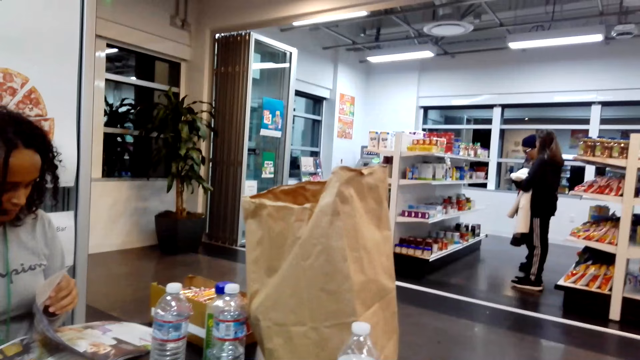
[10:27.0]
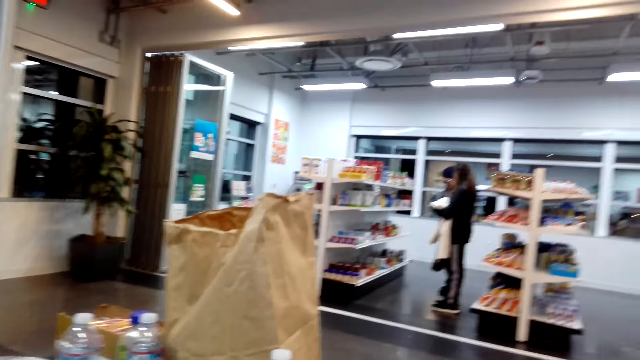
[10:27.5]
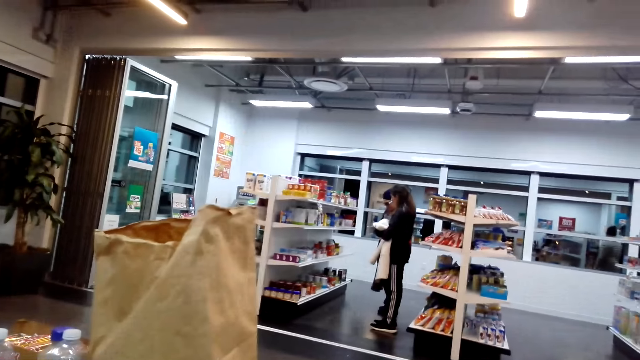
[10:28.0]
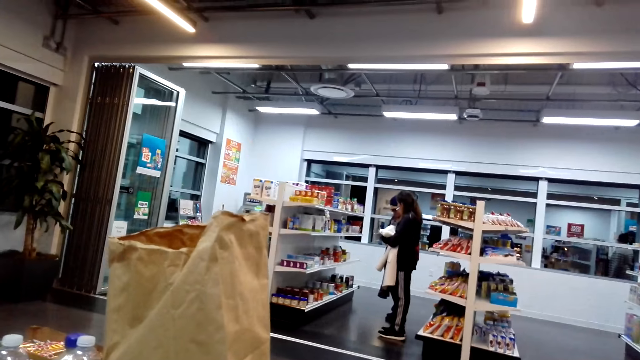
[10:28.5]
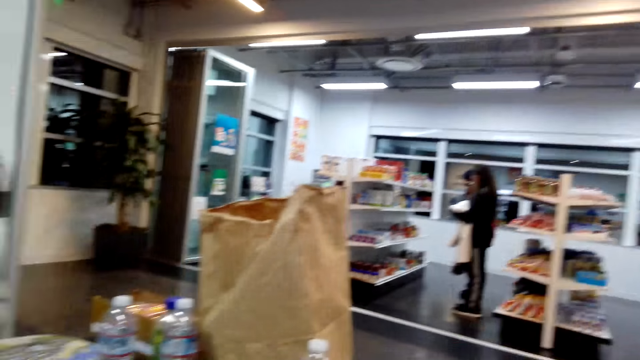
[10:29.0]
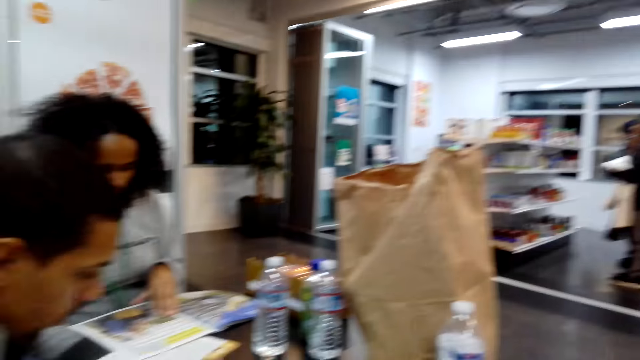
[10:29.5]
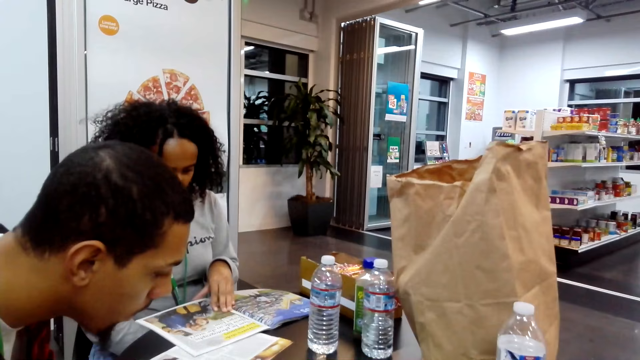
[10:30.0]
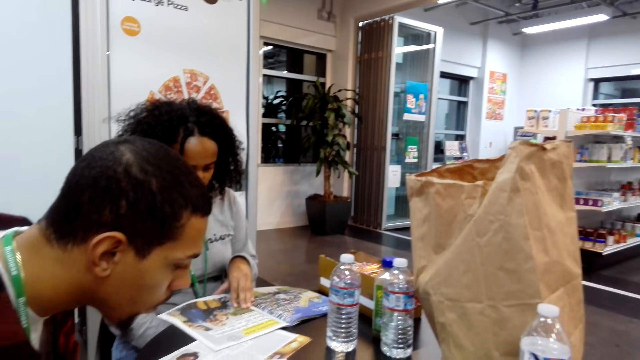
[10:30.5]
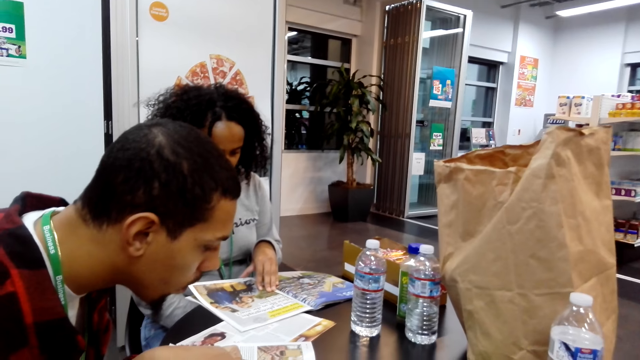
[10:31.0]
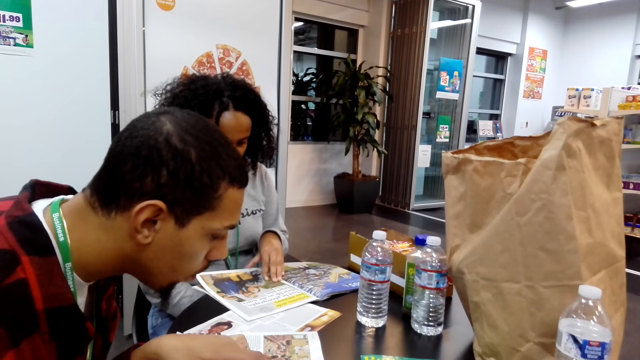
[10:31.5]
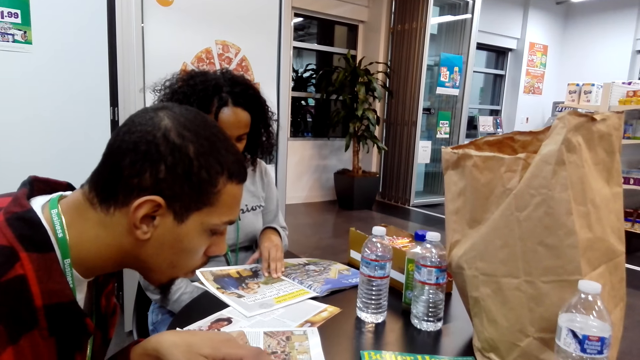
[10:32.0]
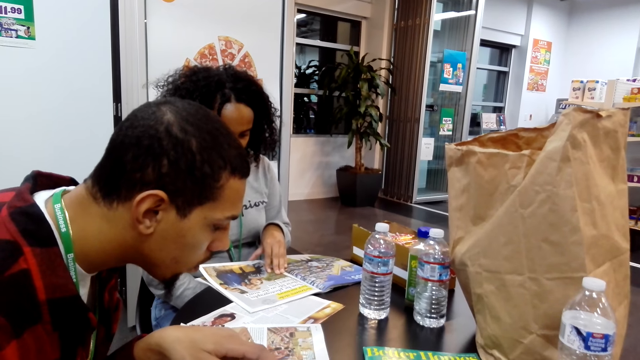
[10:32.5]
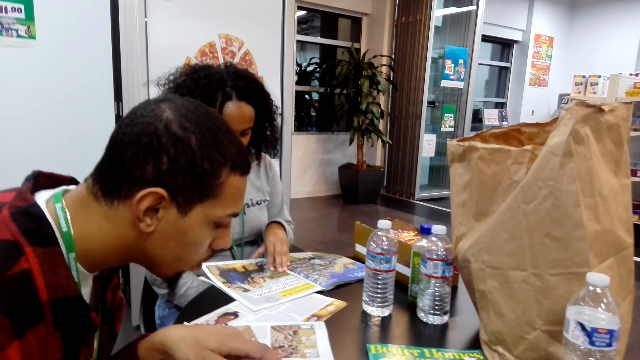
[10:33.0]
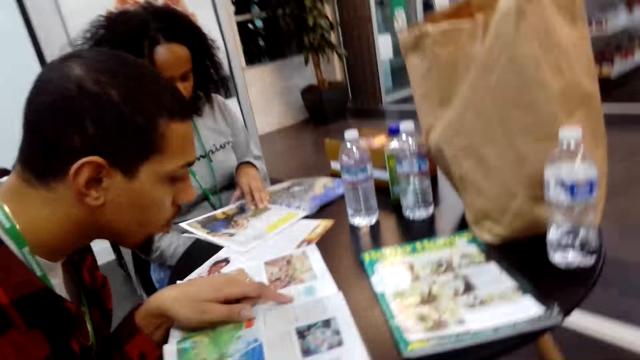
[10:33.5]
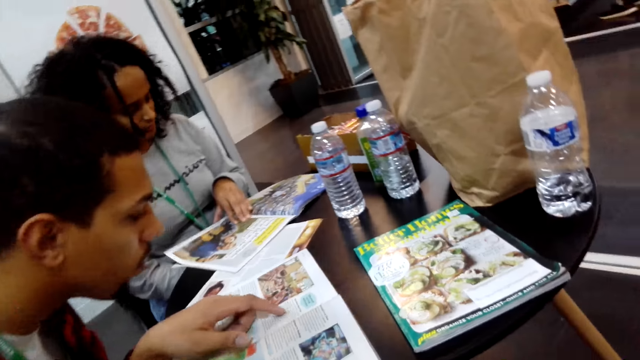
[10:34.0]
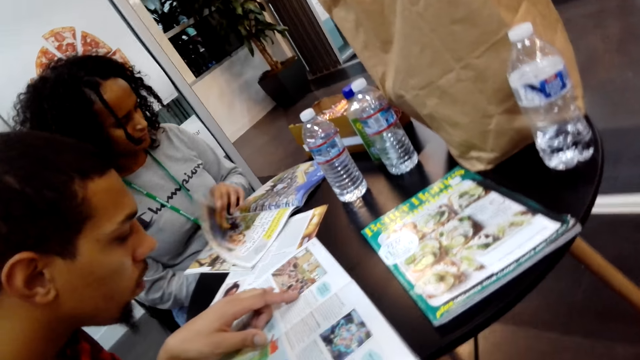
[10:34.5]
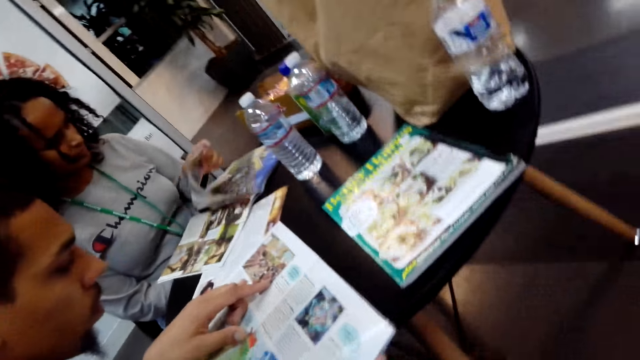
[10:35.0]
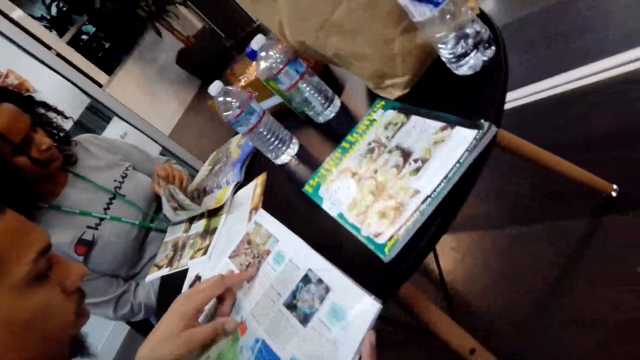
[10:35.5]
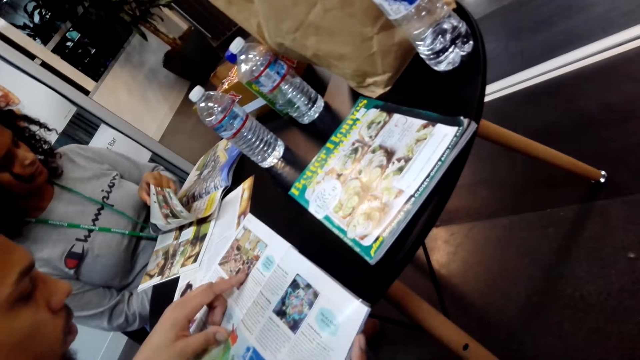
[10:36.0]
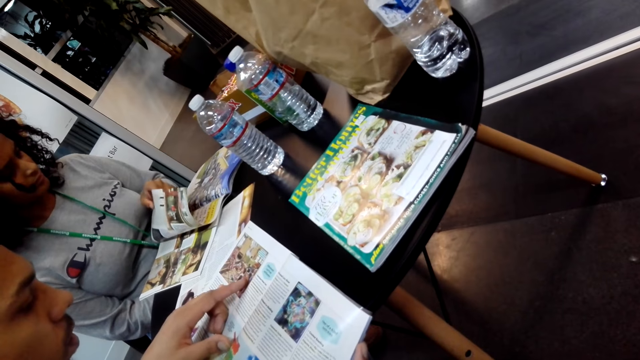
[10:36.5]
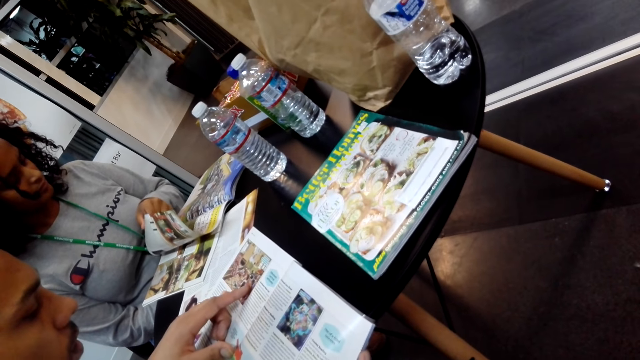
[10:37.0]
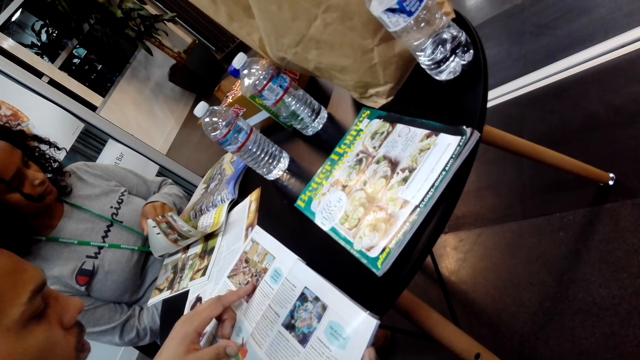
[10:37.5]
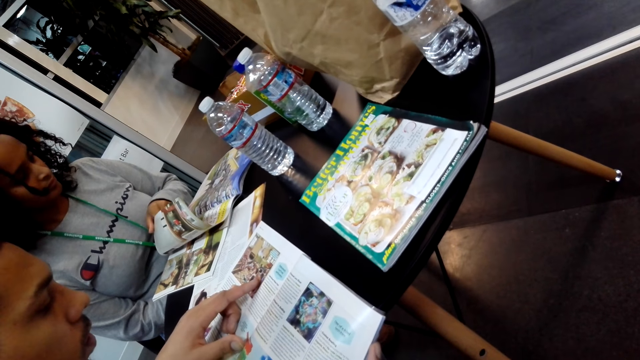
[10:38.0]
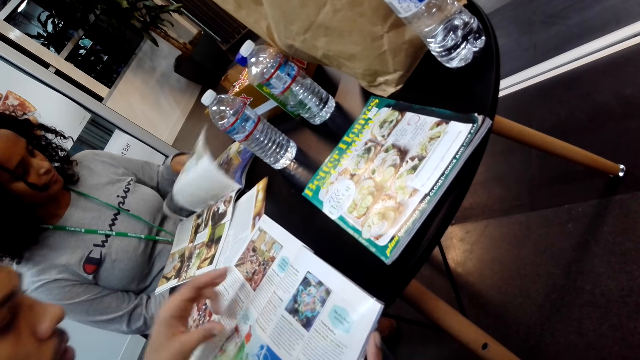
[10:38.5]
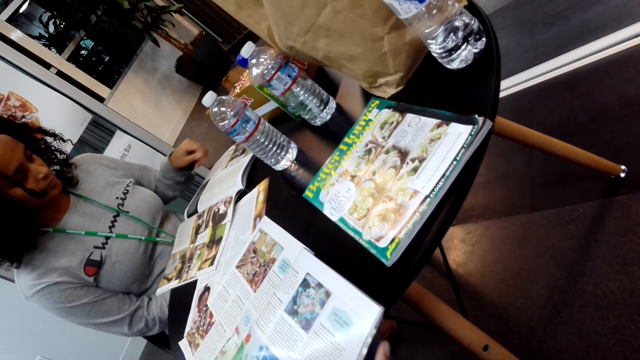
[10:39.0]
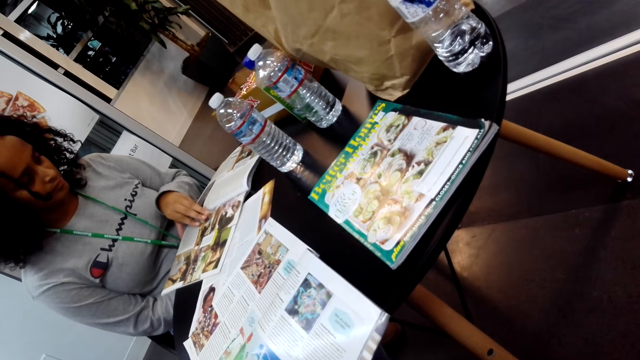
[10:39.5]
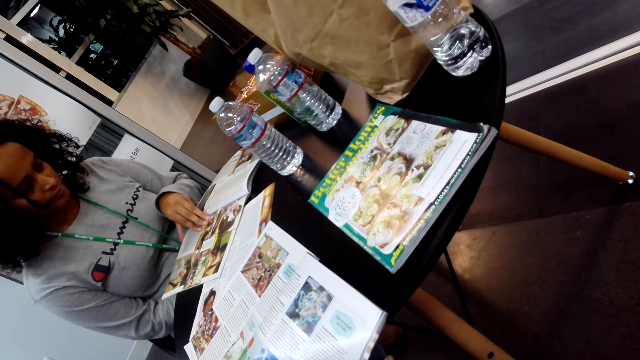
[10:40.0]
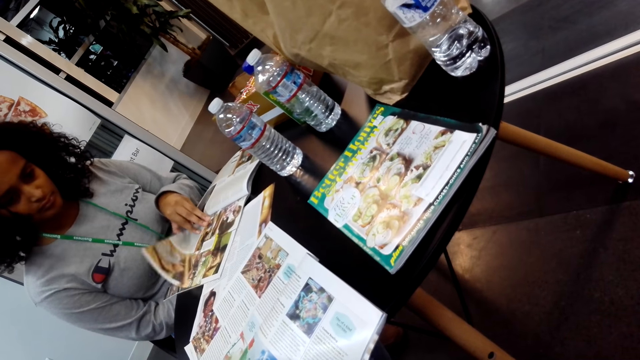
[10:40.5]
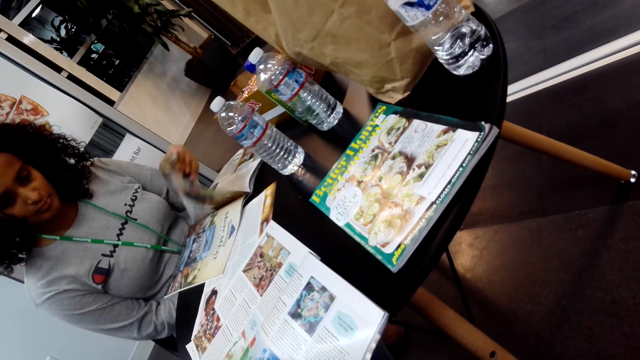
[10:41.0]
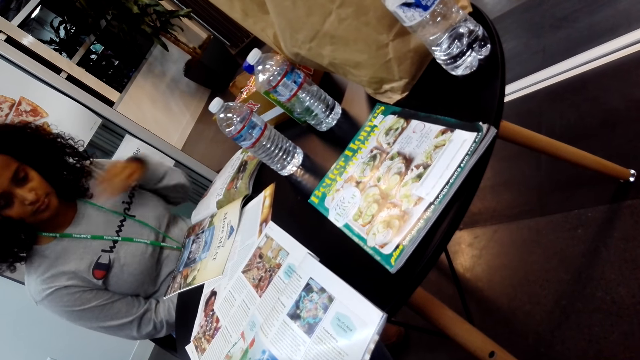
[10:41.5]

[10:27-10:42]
The camera wearer looks right. They look forward. They look at the magazine of a man. Another man reads the book. A woman peruses the book.

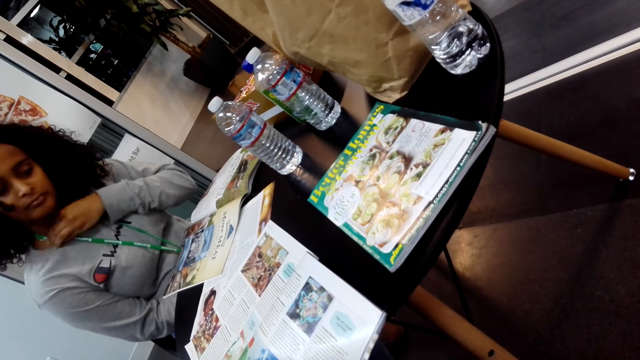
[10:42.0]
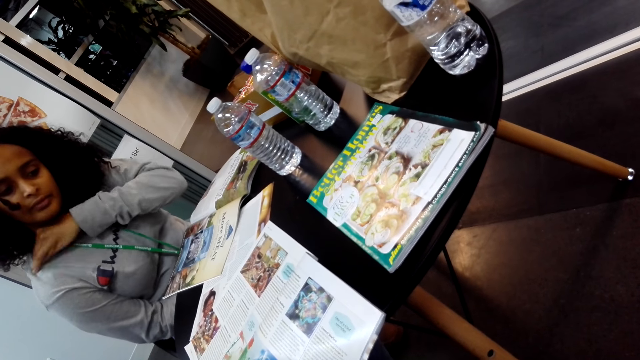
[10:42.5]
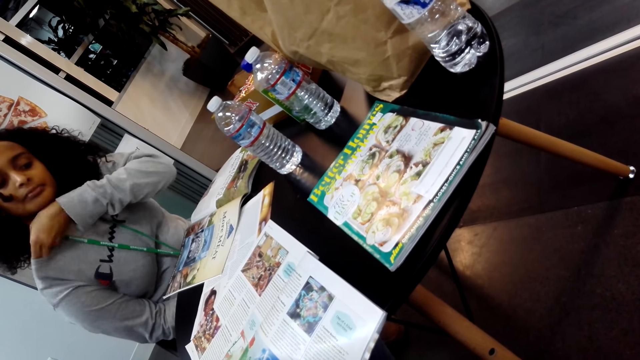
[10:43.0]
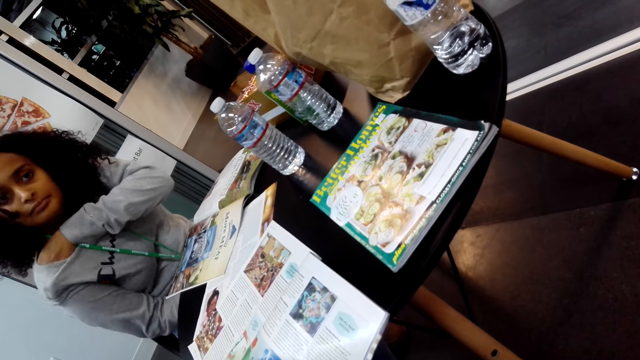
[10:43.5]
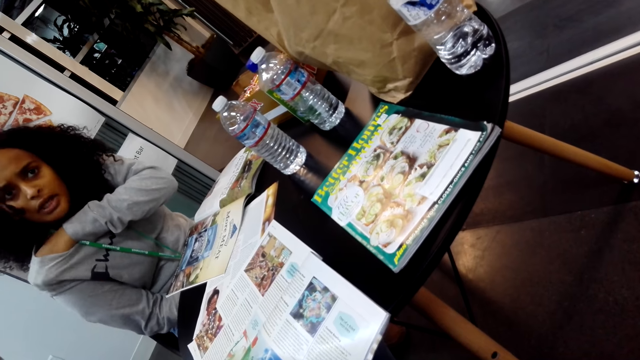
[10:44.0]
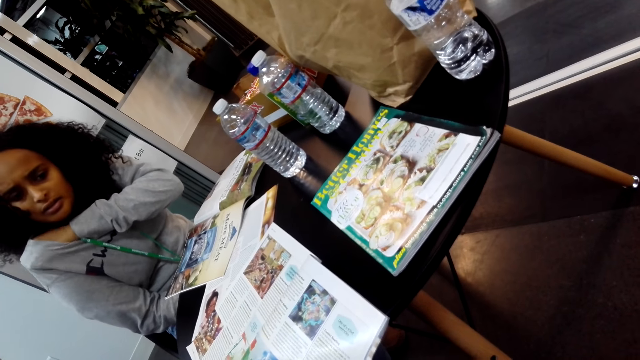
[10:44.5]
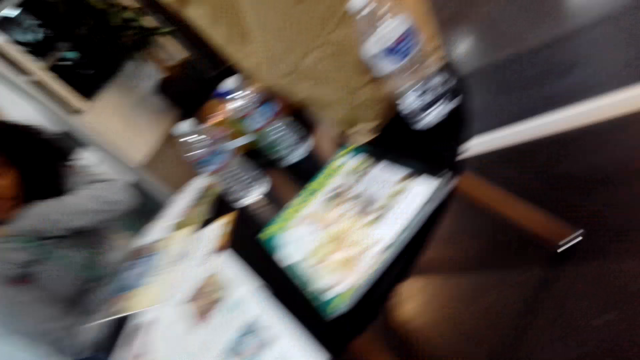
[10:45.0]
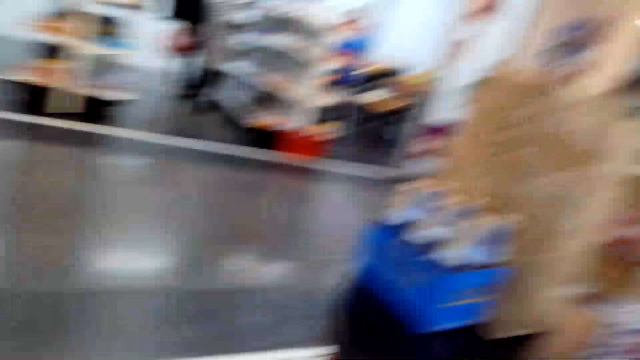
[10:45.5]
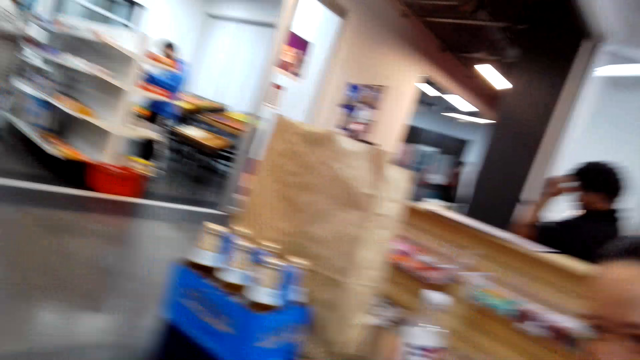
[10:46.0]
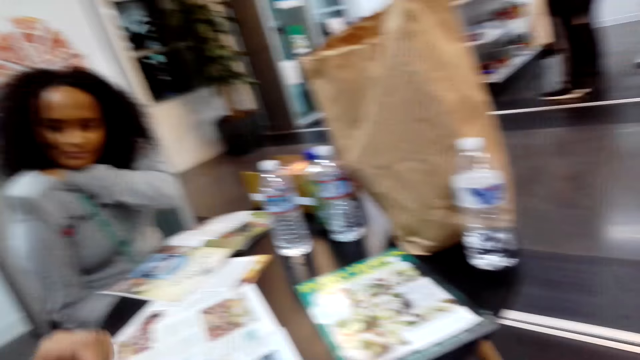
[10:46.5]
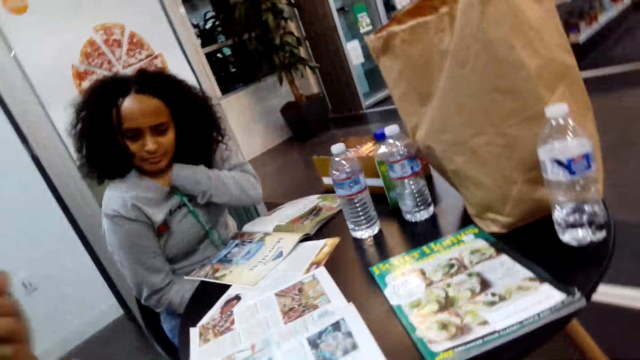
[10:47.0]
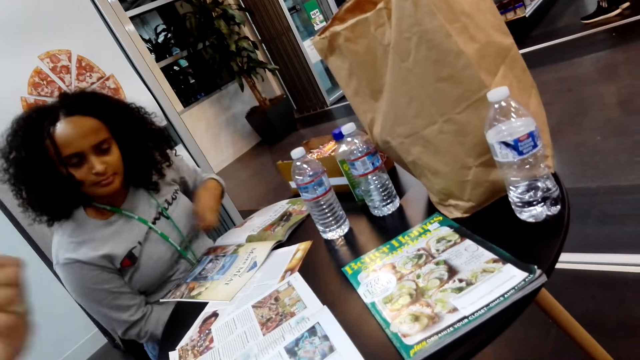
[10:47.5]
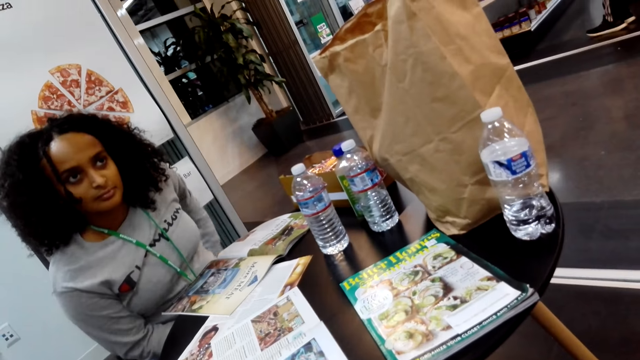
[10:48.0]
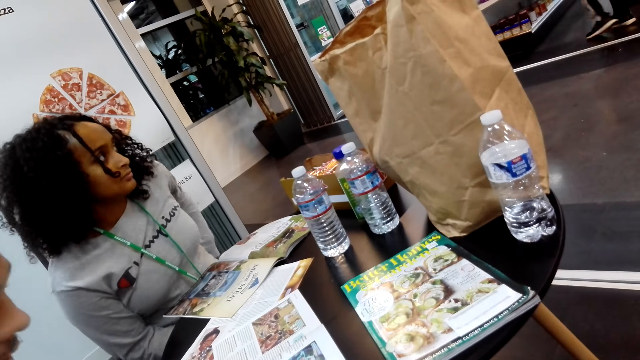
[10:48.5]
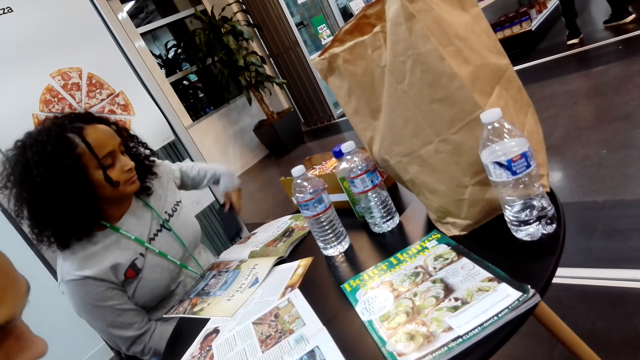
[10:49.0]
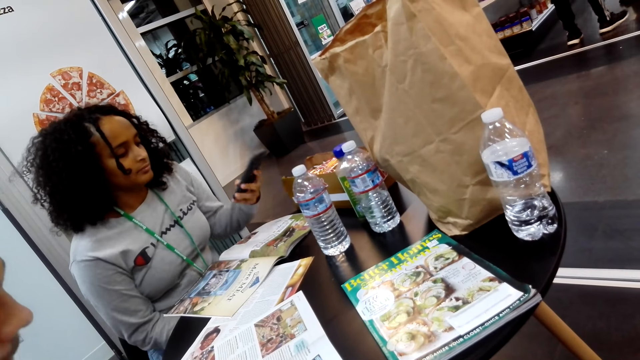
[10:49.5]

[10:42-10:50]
A woman moves her hand on her neck. The camera wearer converses with a man. They look right. The man converses with the camera wearer and another woman. The camera wearer looks forward. They converse with the man. The man converses with the camera wearer and the other woman.
